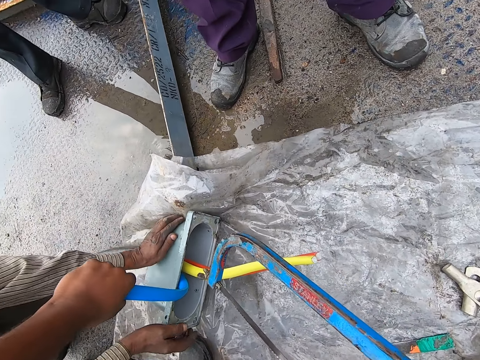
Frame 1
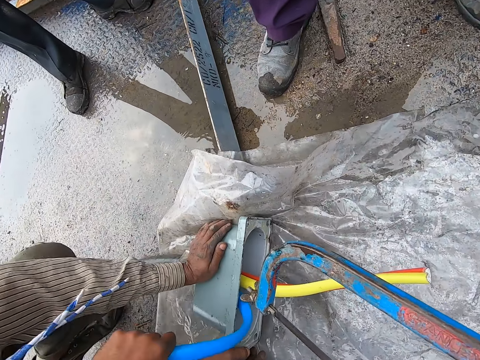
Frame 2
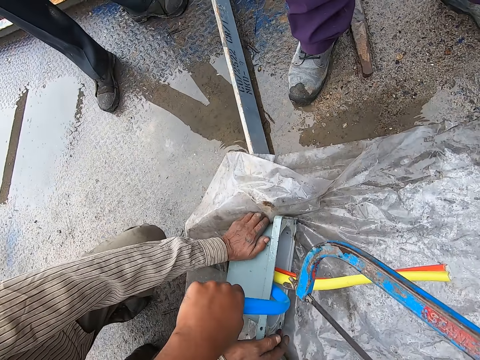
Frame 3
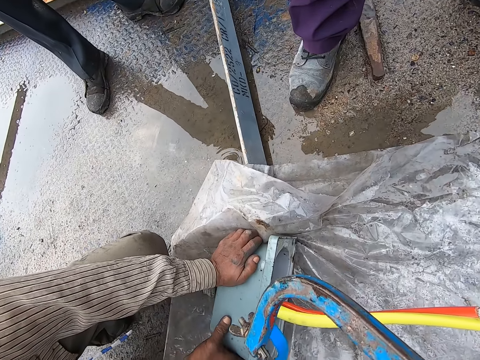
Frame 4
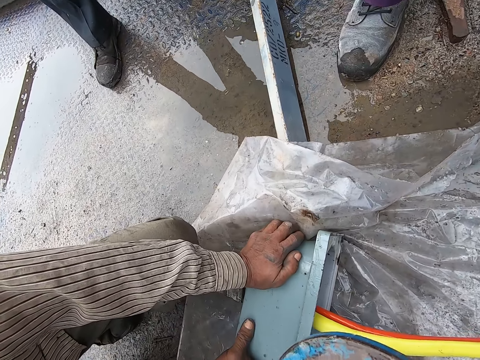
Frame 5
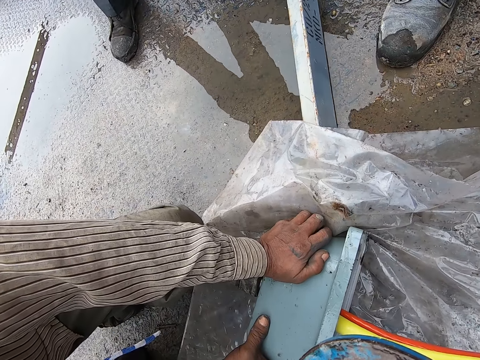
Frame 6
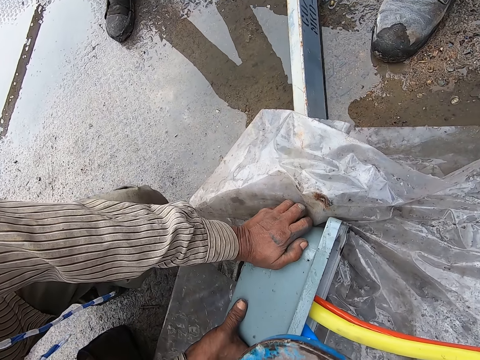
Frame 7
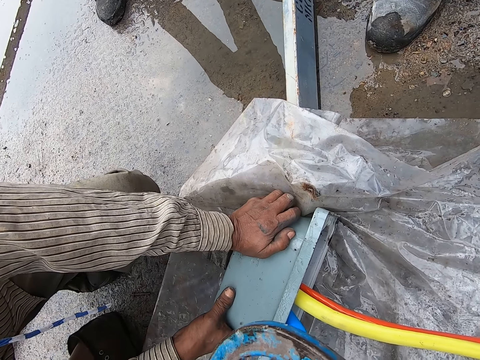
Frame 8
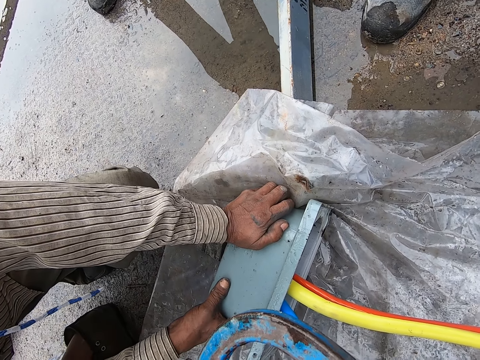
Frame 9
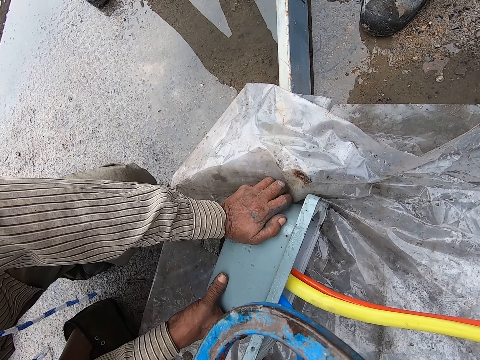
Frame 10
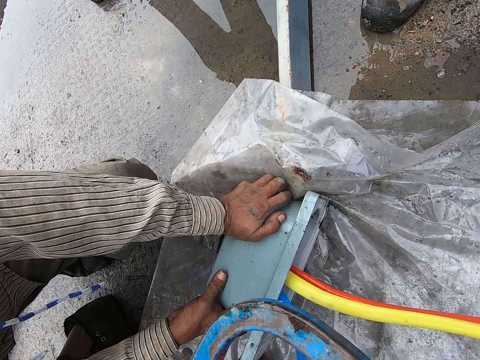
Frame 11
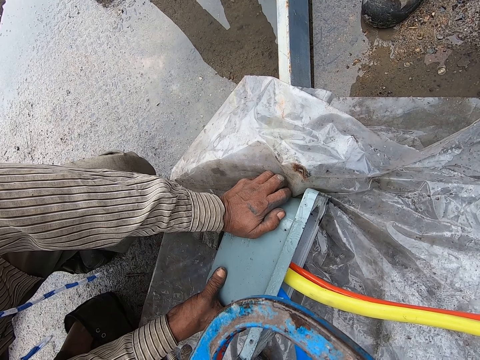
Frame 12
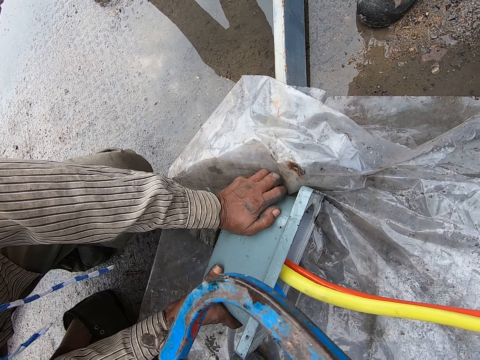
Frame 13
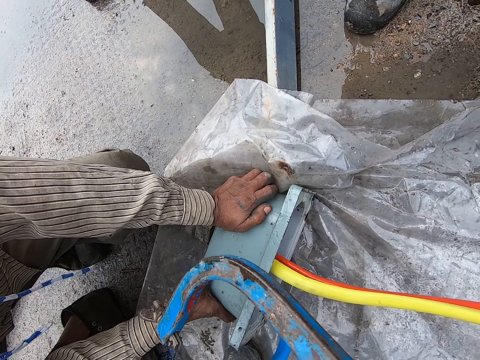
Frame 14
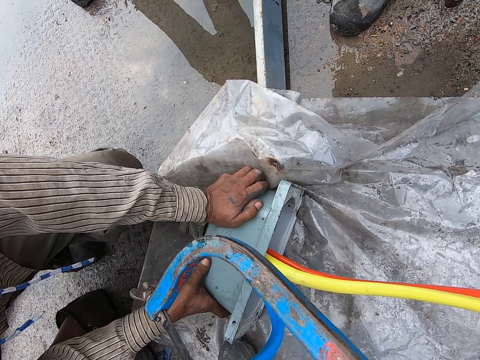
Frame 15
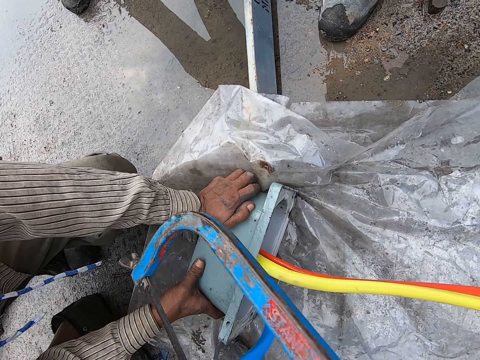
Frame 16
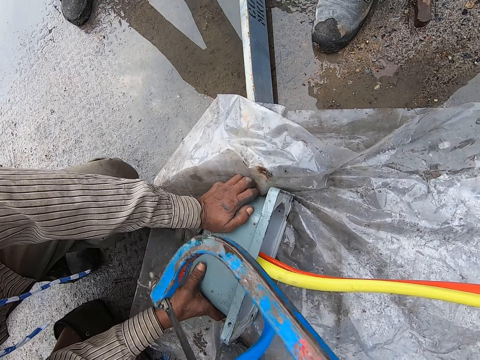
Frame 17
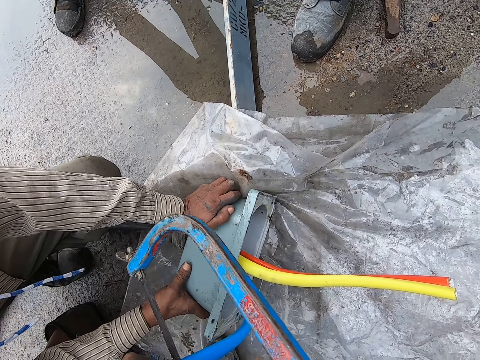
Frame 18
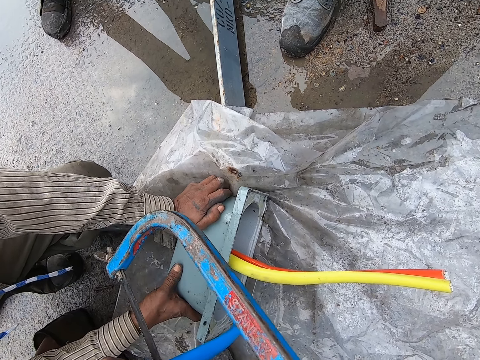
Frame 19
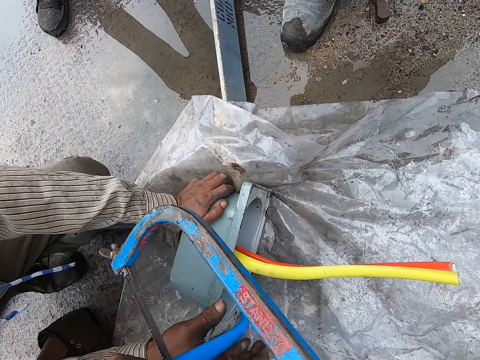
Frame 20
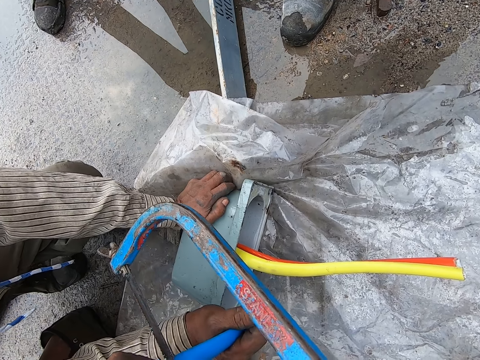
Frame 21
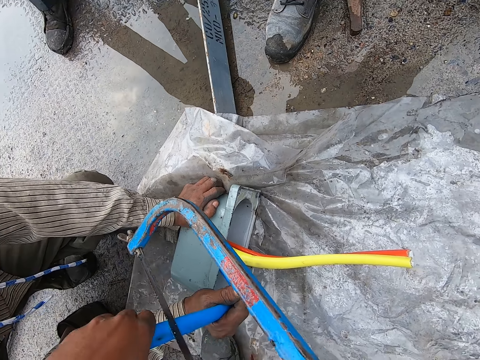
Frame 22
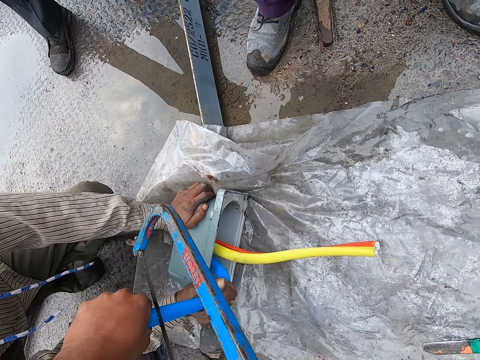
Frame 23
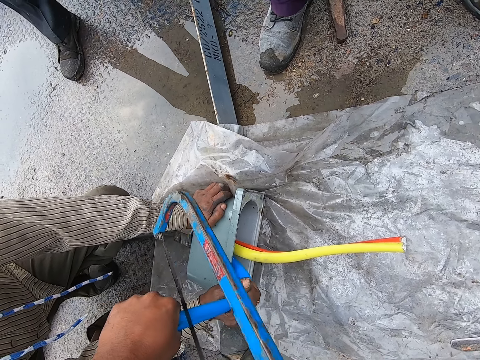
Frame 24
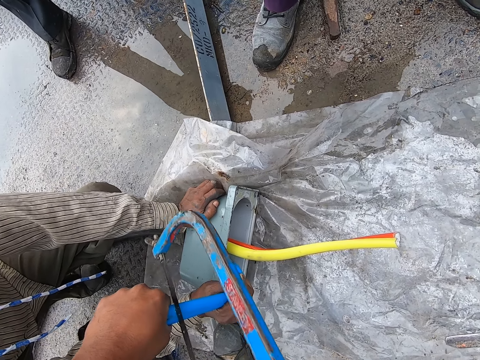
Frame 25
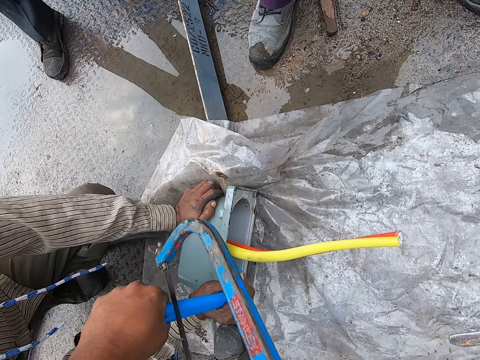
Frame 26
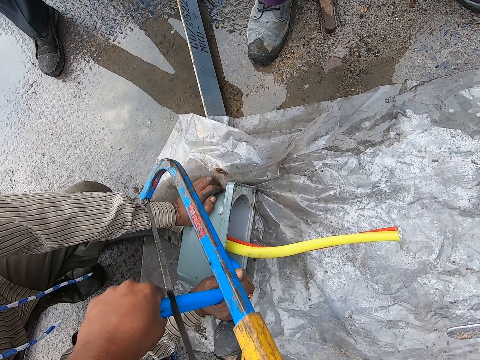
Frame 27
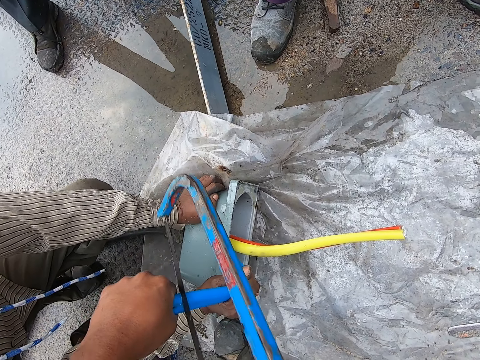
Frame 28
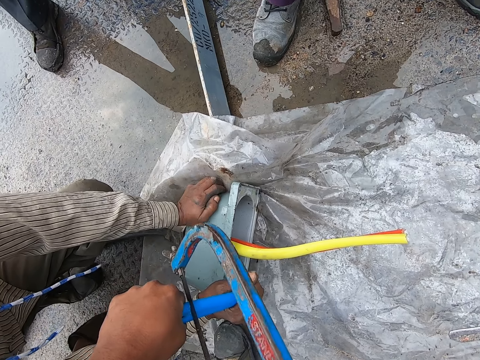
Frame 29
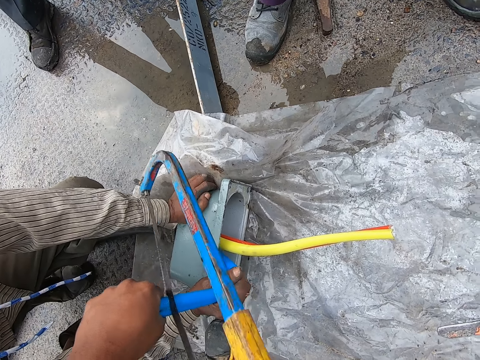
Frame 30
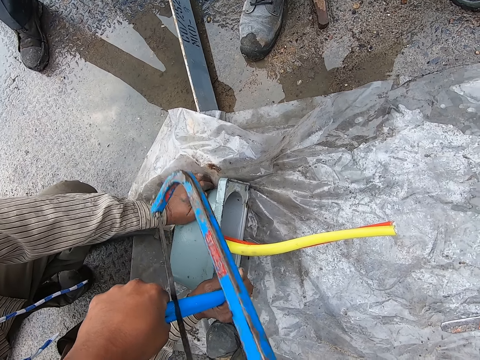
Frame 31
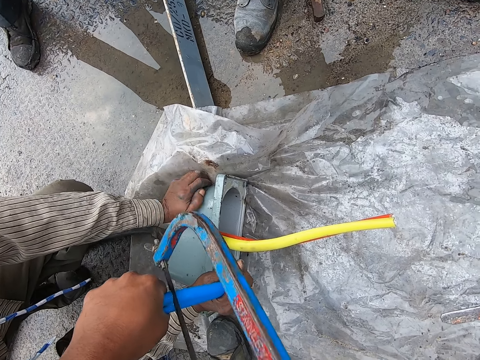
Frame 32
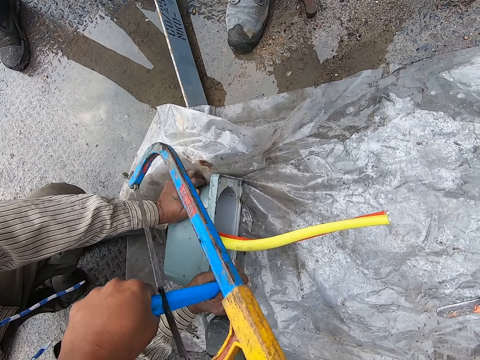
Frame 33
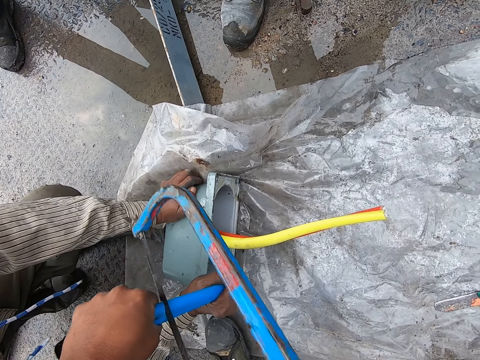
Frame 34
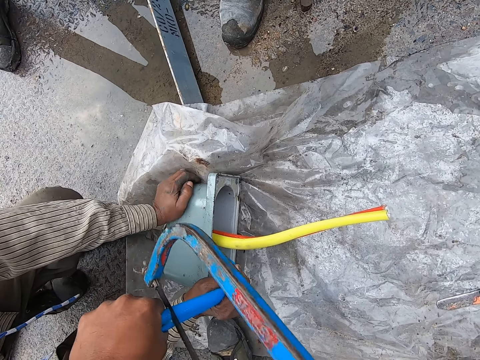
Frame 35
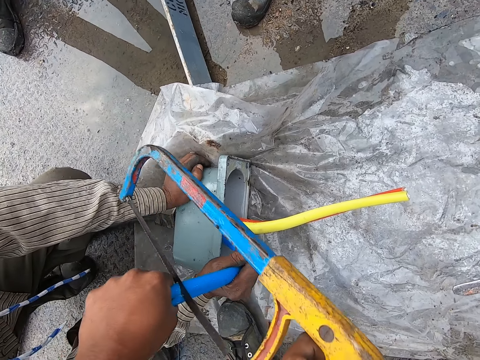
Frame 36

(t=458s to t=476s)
A man touches the machine. The man holds down the pipe. The man touches the cable. The camera wearer cuts the tube or cable with the hand saw. They cut the cable again. The man holds the tube.

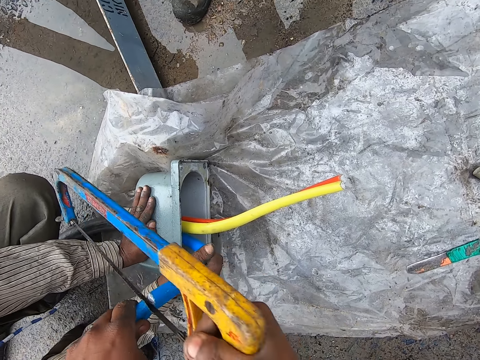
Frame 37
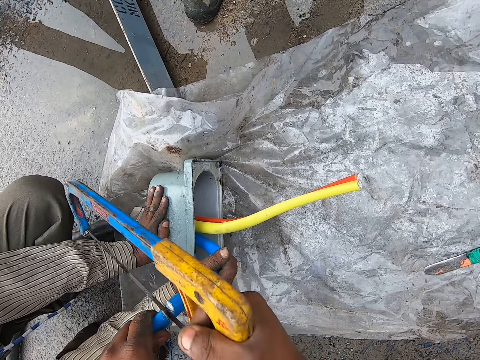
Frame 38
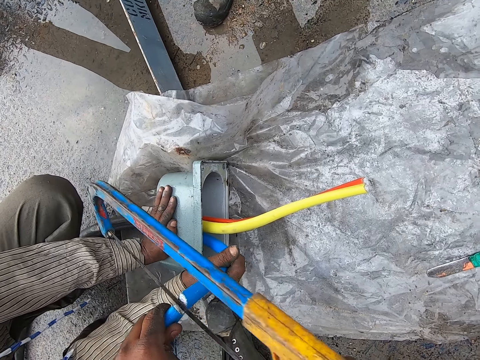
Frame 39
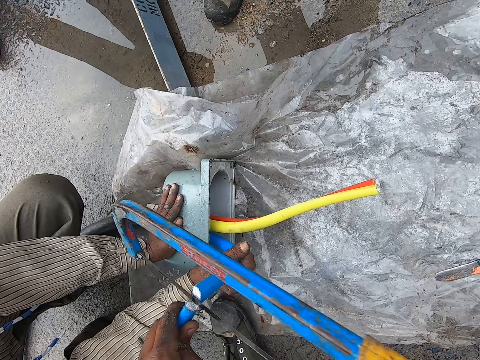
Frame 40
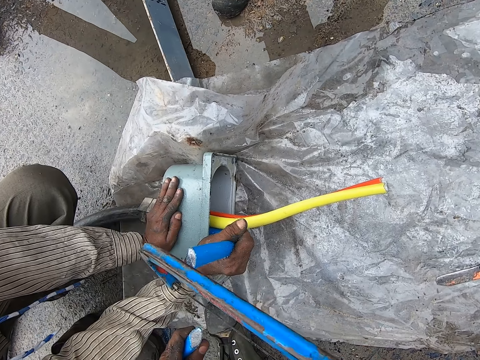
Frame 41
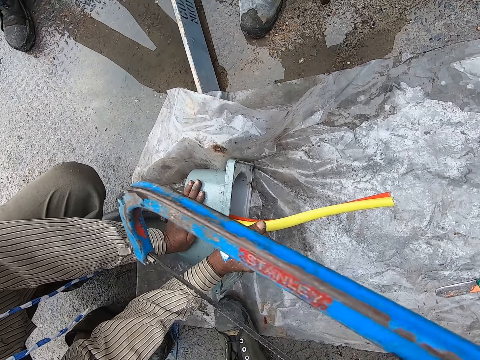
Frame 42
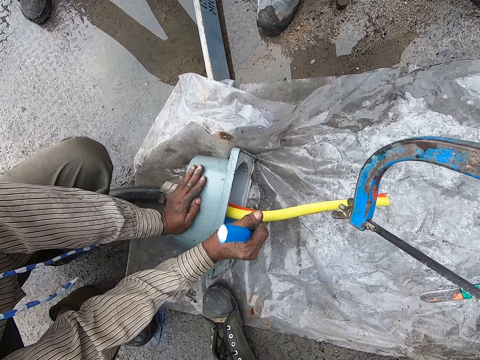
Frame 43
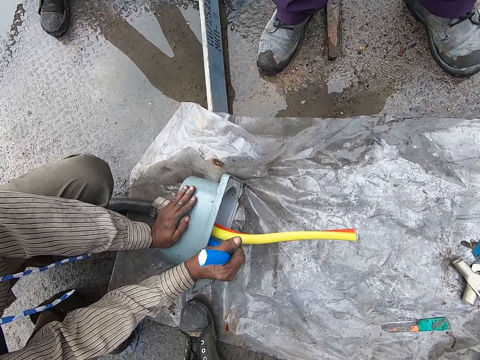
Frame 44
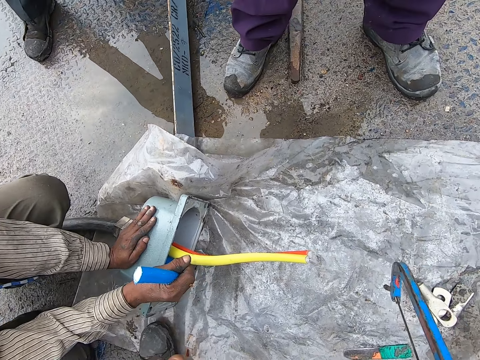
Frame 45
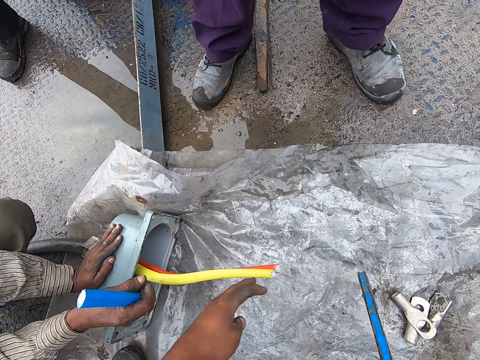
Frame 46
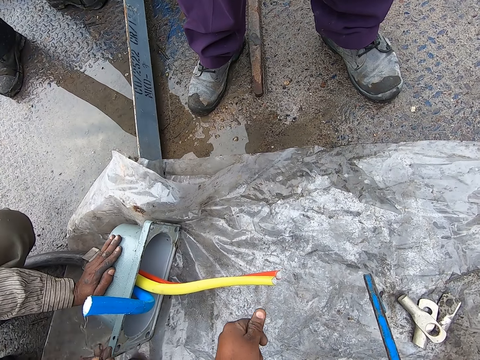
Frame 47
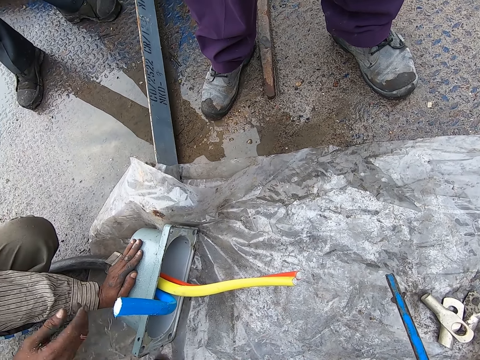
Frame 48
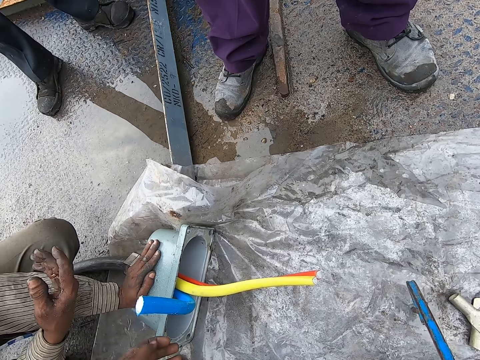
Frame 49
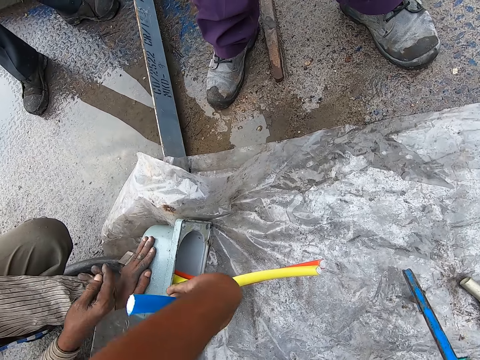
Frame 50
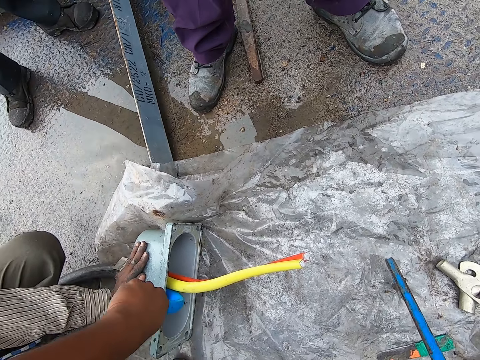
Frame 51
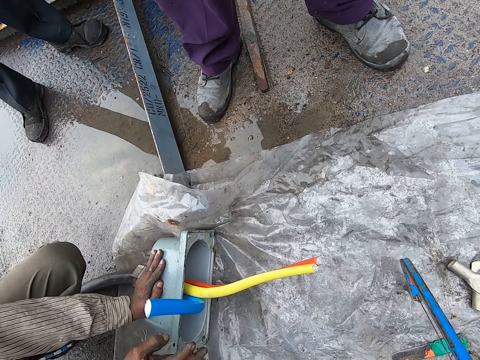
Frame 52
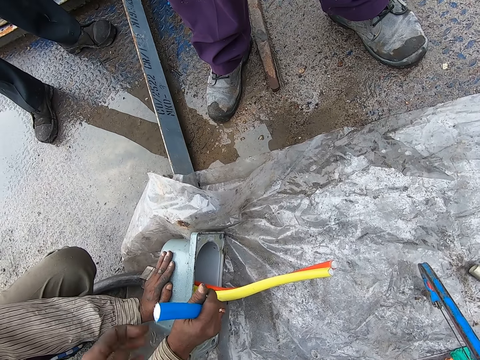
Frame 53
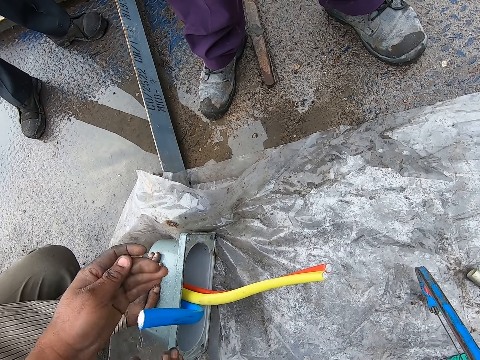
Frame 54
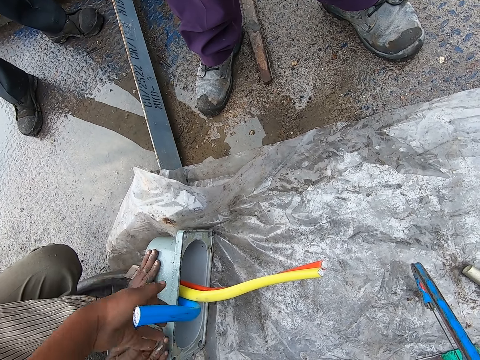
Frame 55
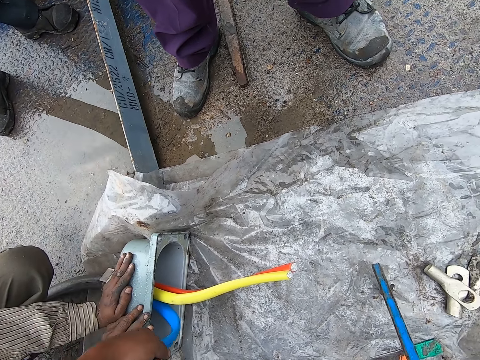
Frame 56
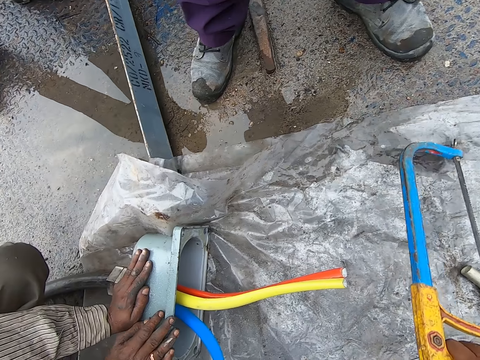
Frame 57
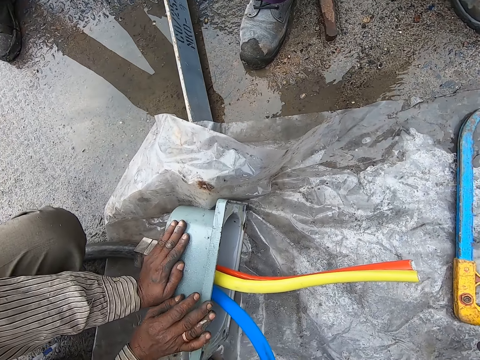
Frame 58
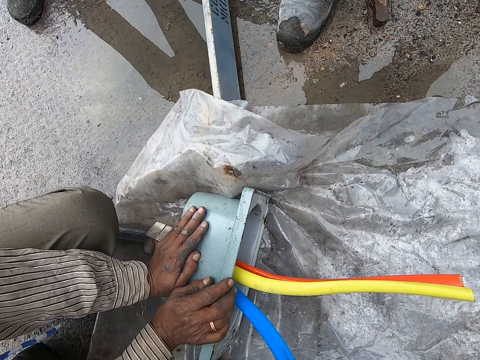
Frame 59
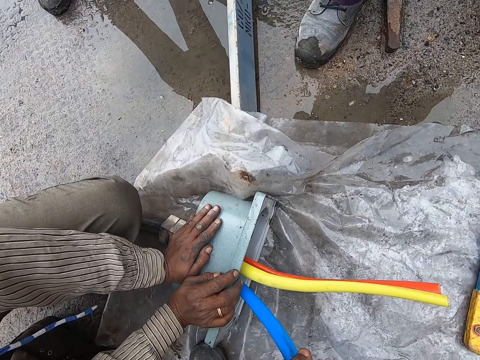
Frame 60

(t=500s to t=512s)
The camera wearer cuts the cable. They touch the cable. A person touches the cable. The camera wearer wipes the tube with the hand. They turn the cable. They put the hand saw on the floor.
